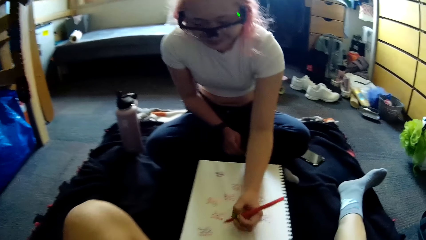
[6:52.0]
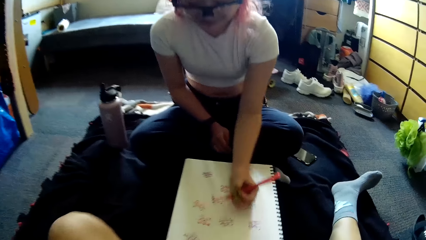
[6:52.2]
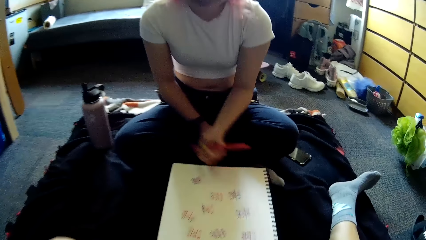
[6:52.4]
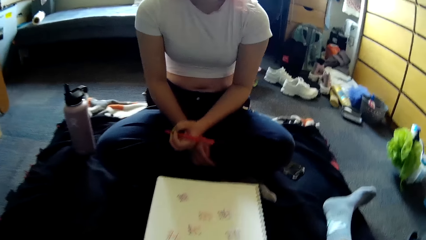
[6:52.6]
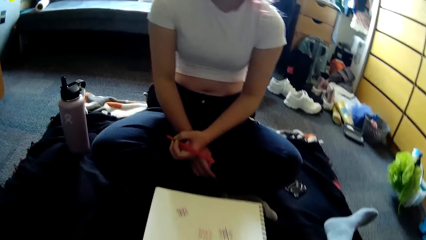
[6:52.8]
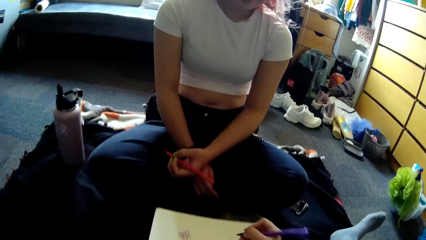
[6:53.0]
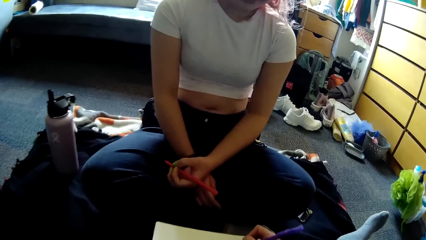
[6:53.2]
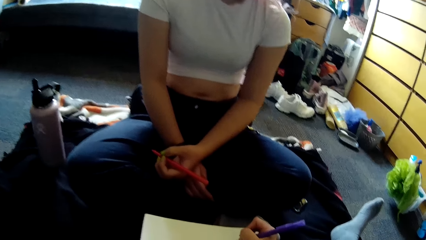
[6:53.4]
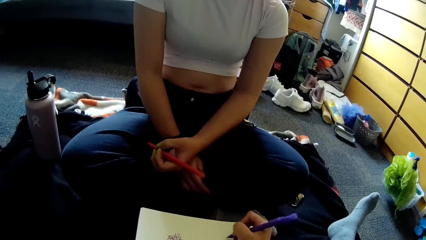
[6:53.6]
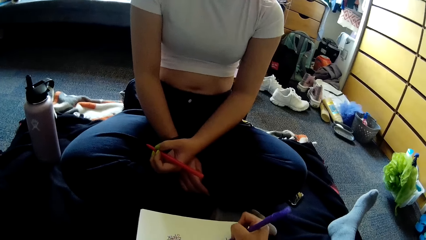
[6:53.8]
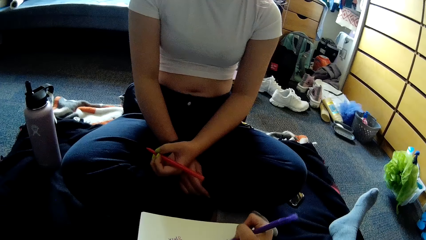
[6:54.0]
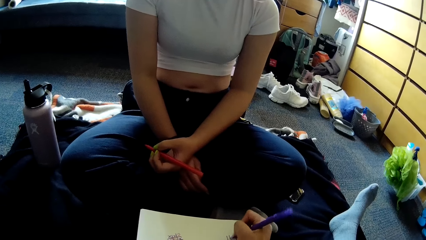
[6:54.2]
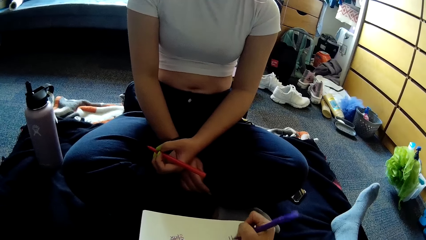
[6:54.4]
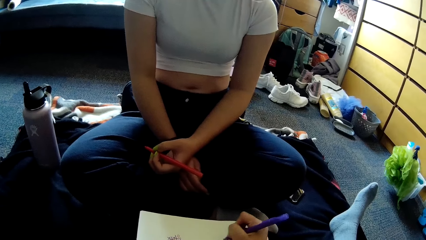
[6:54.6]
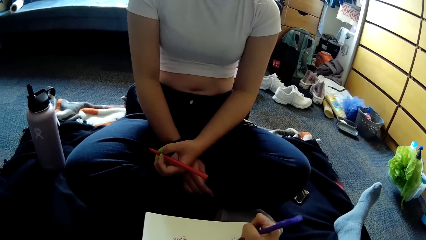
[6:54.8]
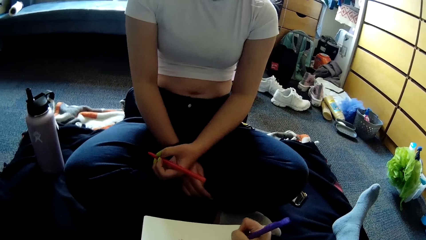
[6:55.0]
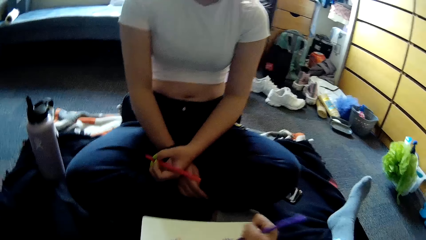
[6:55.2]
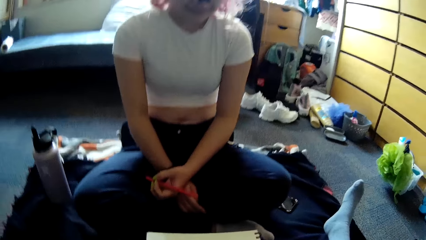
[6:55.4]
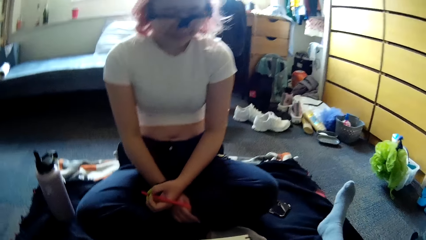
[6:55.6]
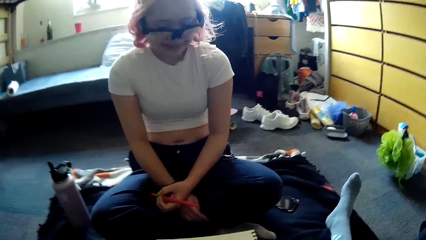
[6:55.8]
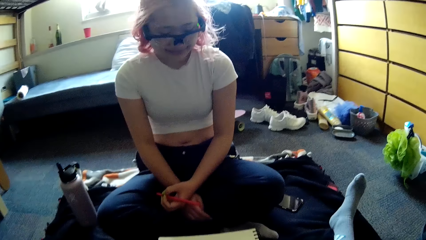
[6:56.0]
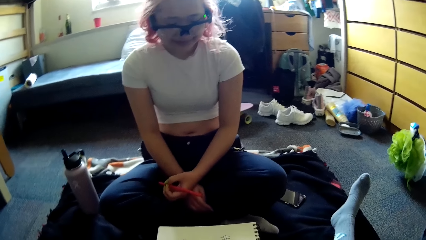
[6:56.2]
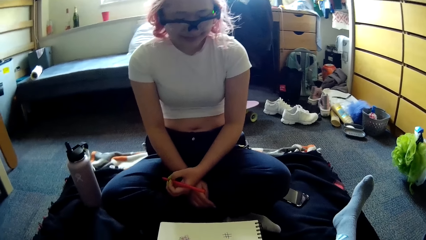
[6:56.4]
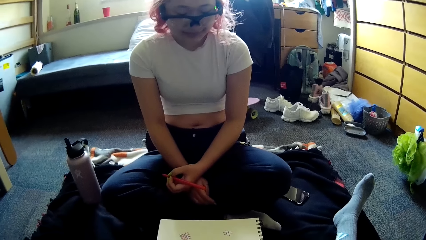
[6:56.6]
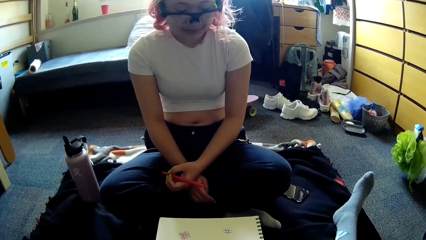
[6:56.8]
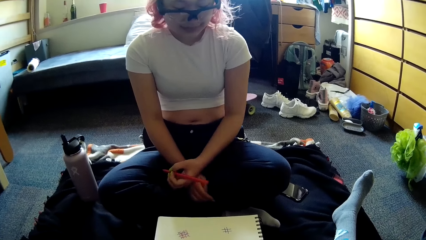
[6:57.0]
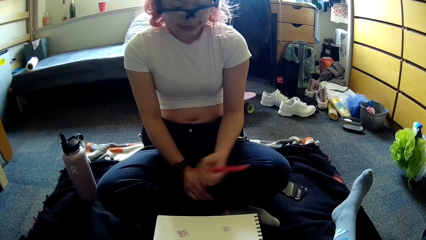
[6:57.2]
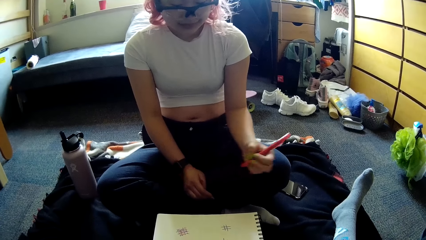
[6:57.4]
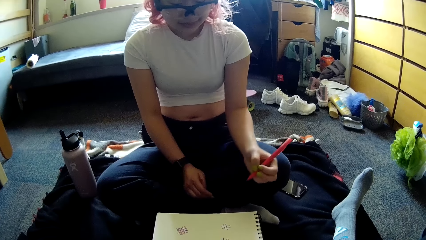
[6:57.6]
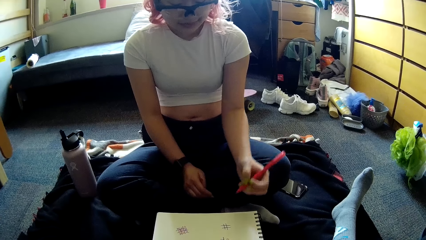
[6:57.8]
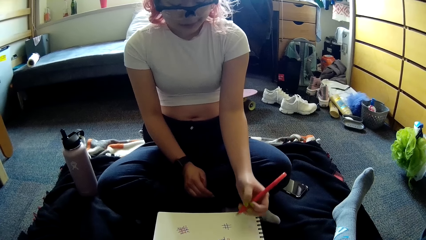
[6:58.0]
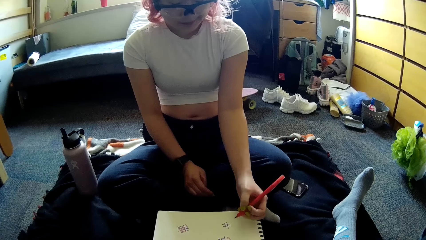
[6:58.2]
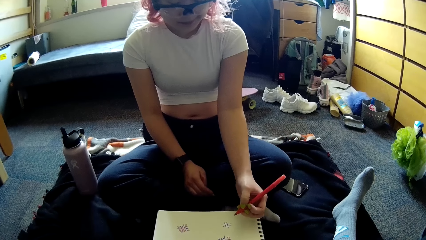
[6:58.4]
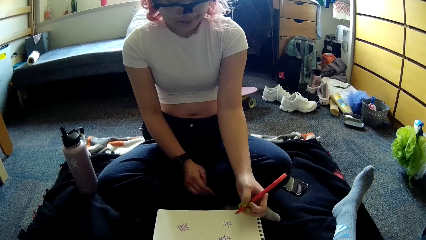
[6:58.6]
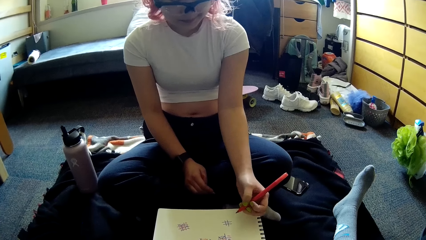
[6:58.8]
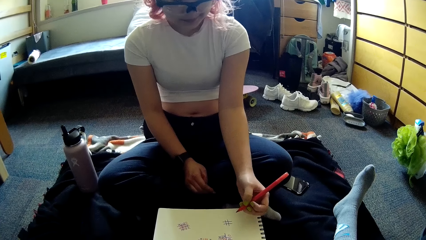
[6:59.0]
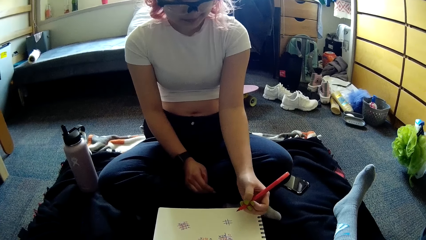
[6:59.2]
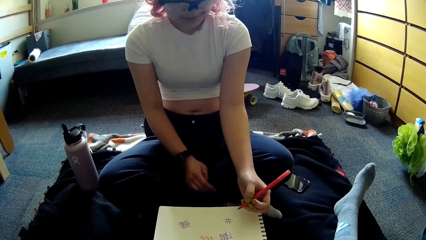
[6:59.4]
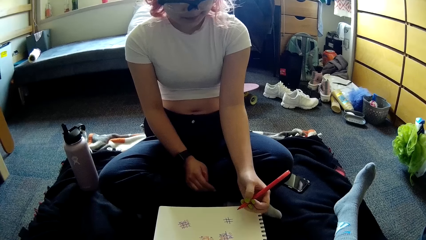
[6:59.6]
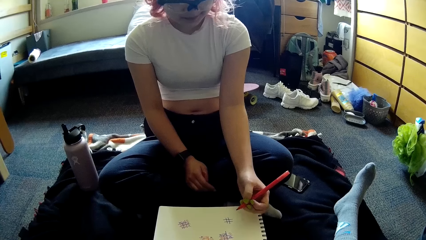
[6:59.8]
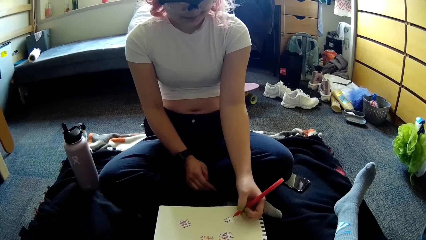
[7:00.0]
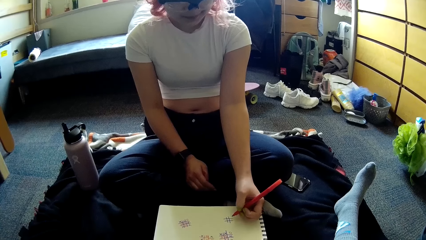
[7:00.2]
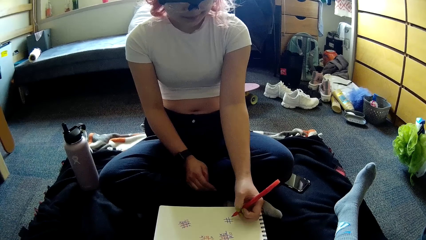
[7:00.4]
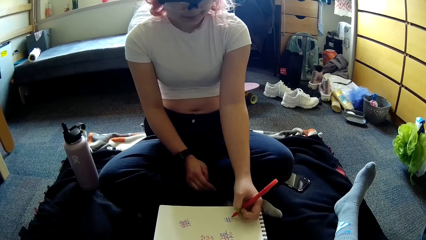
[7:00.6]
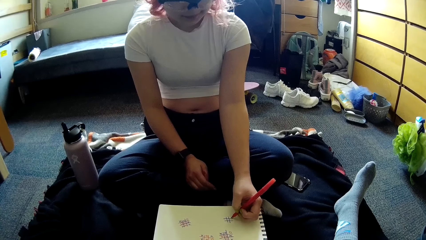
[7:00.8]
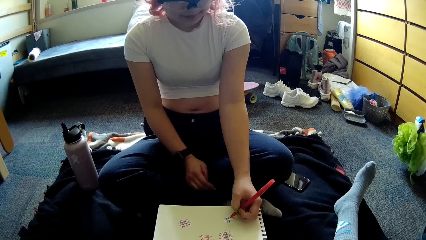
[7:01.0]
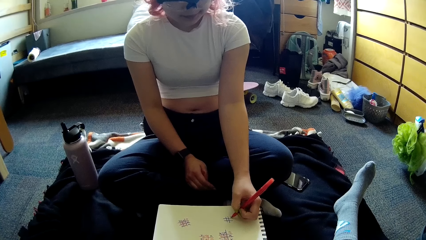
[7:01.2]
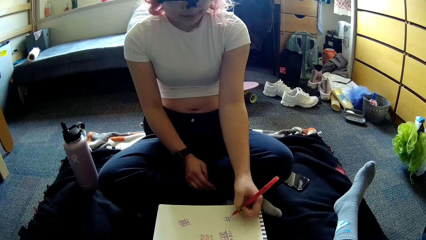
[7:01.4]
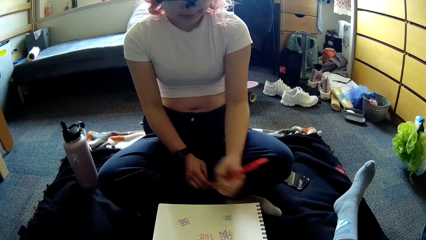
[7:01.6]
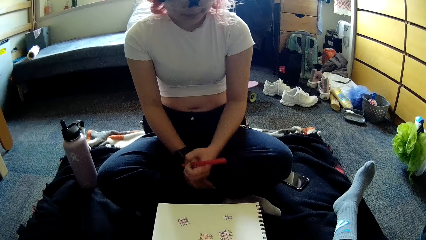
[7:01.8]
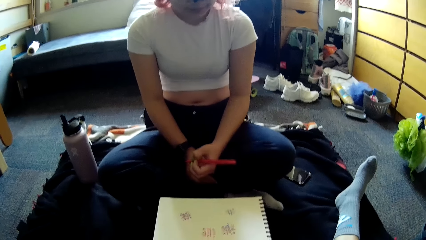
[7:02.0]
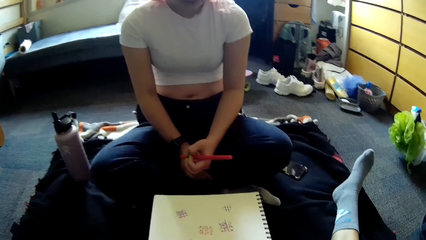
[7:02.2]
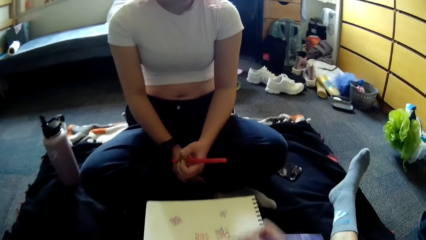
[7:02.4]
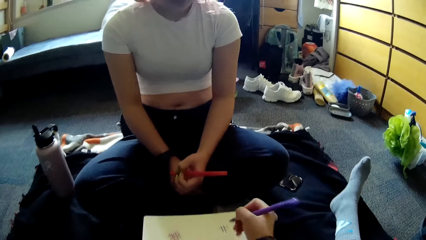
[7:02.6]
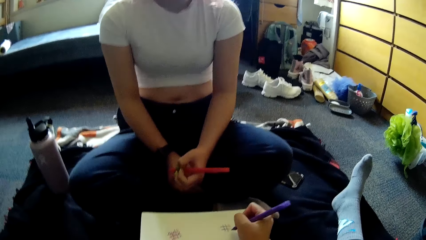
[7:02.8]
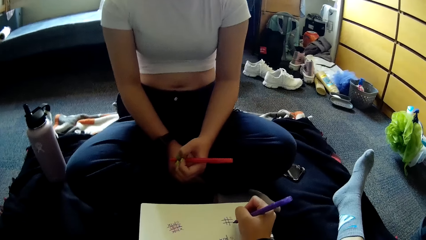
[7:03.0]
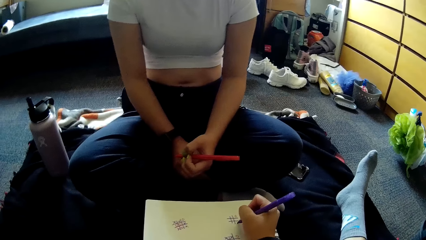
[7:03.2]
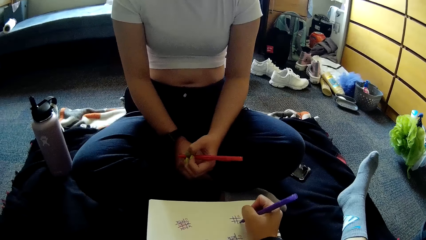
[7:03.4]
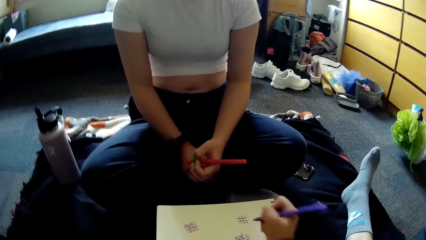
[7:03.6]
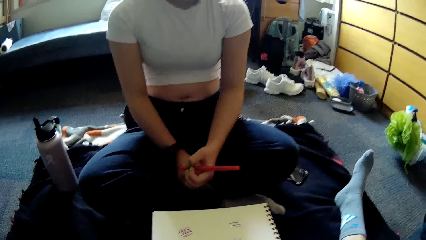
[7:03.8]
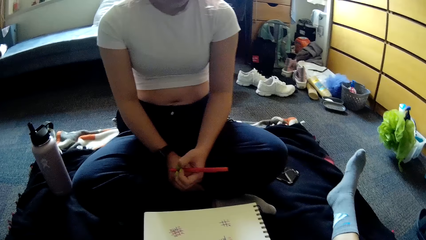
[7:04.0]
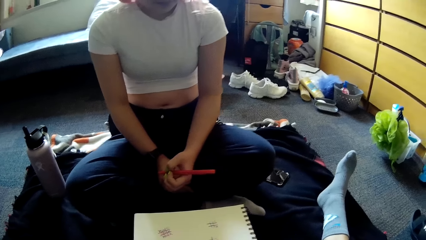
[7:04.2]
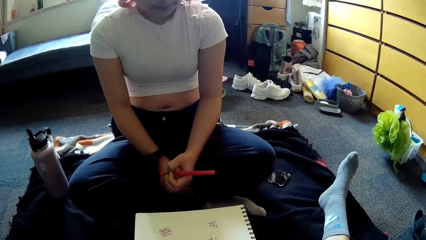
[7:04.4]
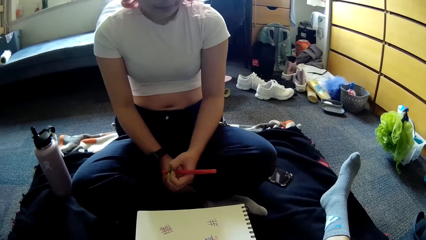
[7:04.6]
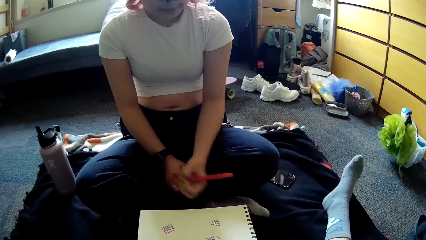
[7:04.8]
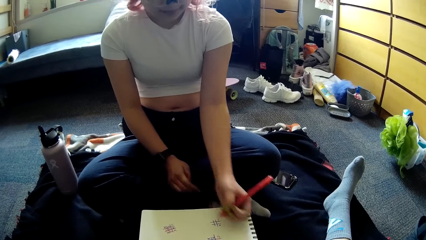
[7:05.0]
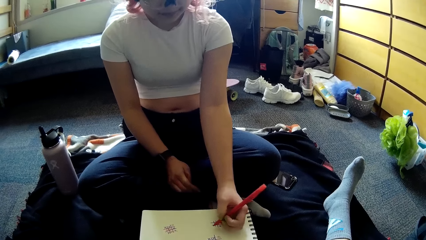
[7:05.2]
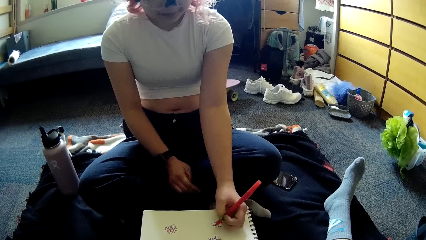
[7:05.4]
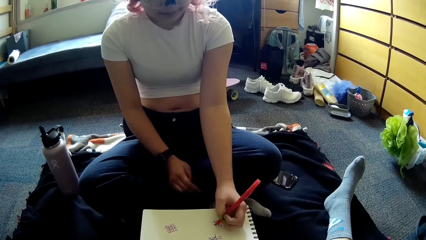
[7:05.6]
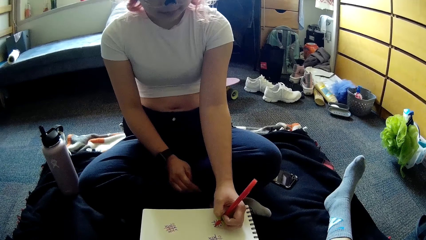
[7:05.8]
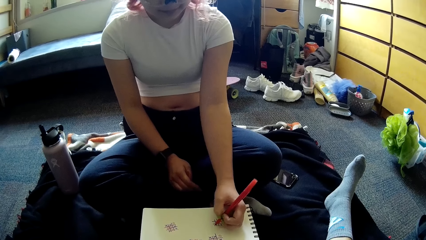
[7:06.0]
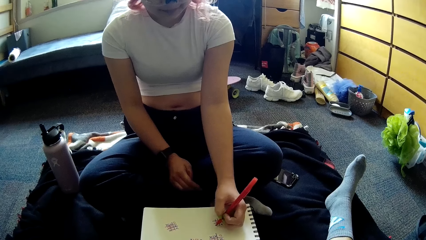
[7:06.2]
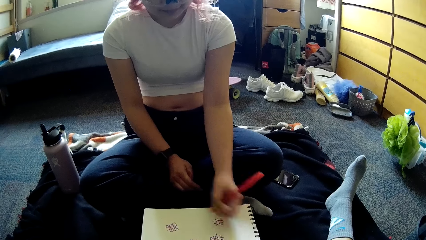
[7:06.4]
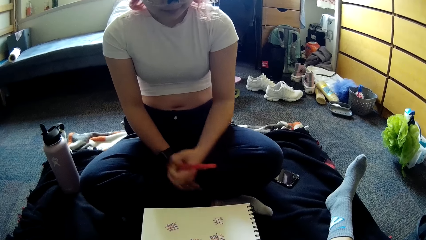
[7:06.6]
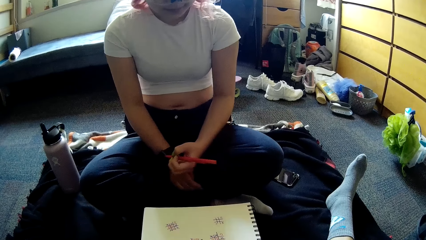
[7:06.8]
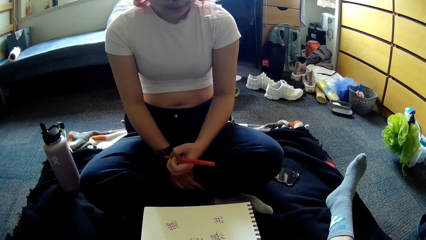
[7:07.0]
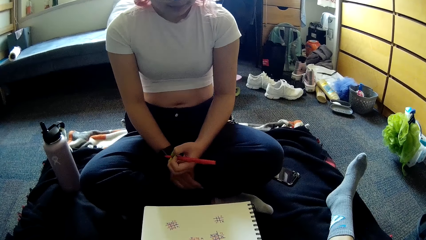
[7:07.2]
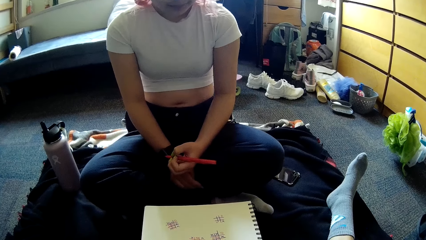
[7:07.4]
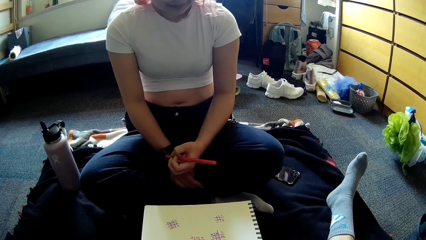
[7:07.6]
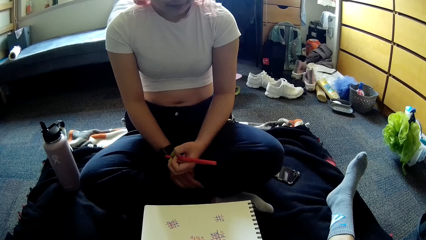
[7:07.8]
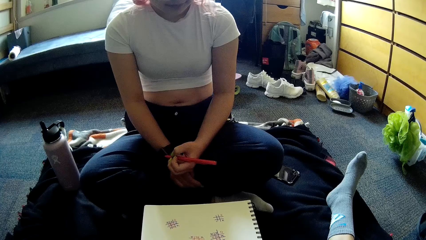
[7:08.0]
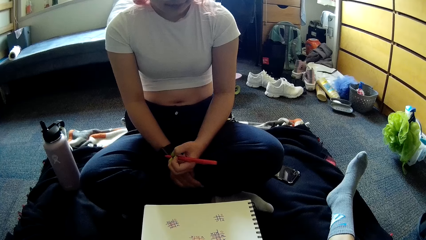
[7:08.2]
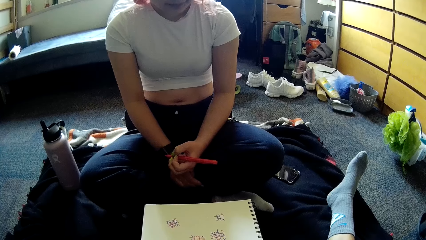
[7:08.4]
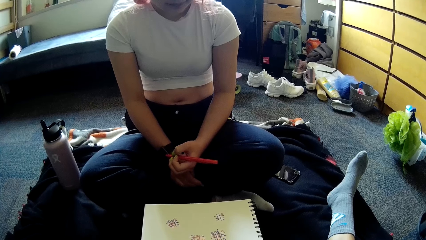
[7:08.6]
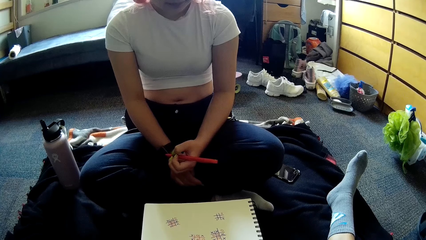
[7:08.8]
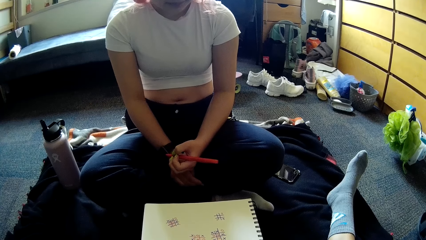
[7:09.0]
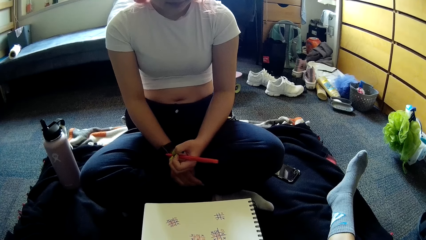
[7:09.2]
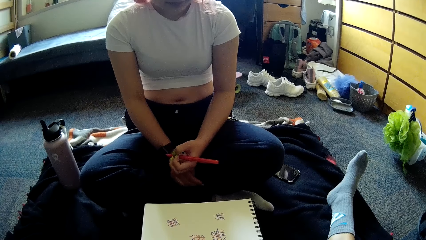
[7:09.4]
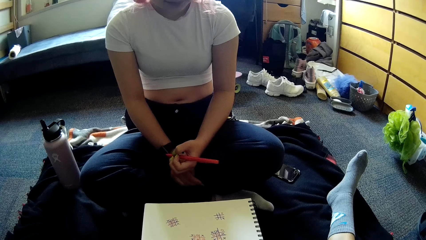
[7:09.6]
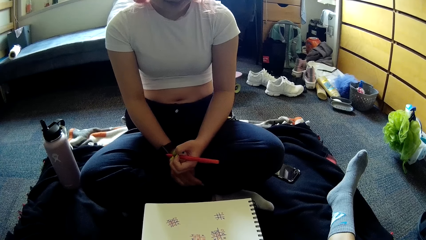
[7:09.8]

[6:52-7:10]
The camera wearer touches her head. She writes in the book with the pen in her right hand. She looks on the paper. A woman looks on the paper. The woman writes in the book with the pen in her left hand. The camera wearer writes in the book with the pen in her right hand. The woman writes in the book with the pen in her left hand.
